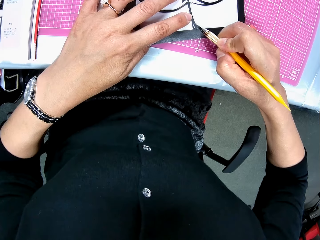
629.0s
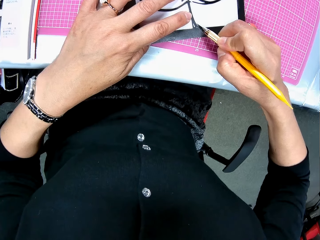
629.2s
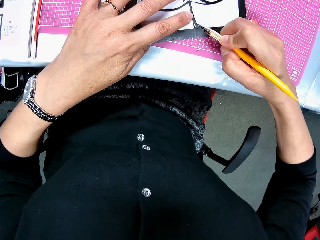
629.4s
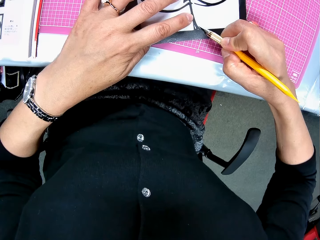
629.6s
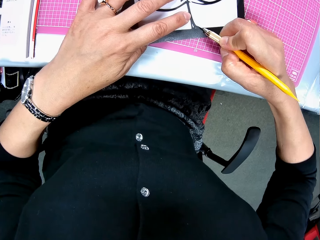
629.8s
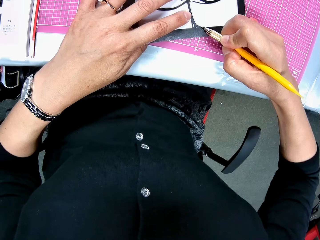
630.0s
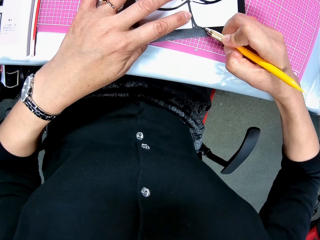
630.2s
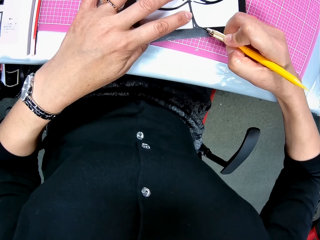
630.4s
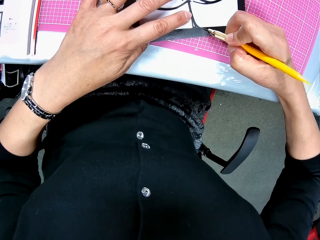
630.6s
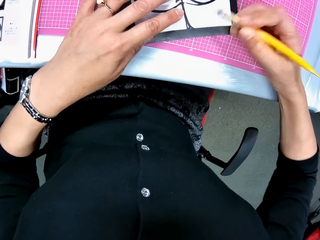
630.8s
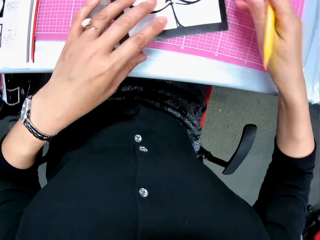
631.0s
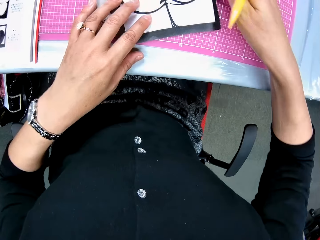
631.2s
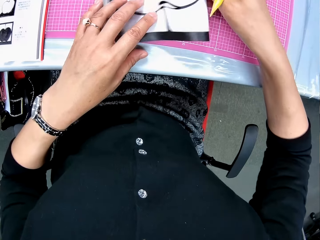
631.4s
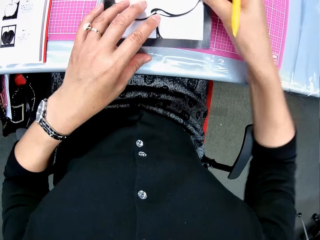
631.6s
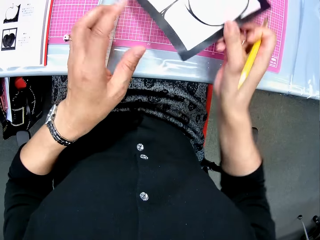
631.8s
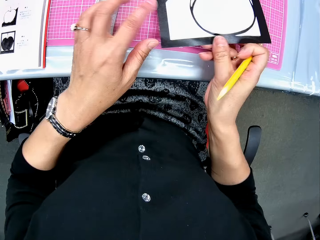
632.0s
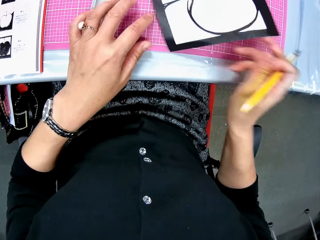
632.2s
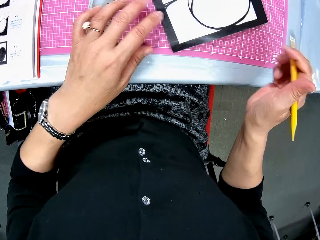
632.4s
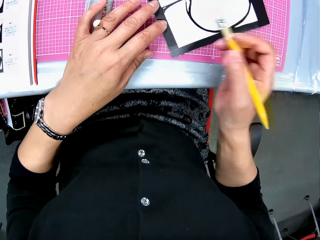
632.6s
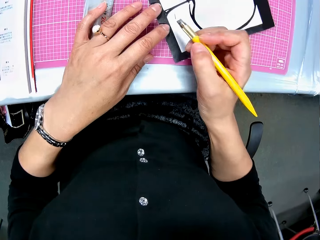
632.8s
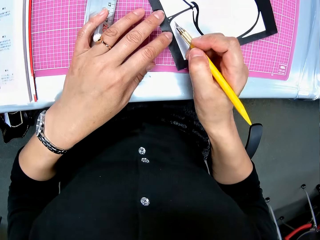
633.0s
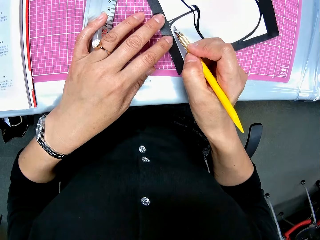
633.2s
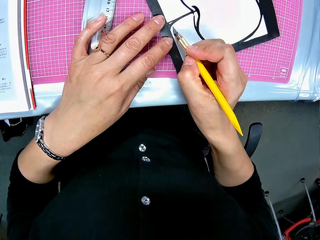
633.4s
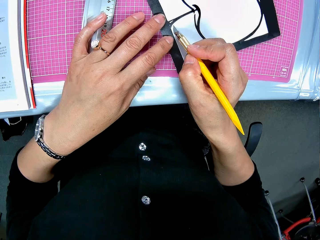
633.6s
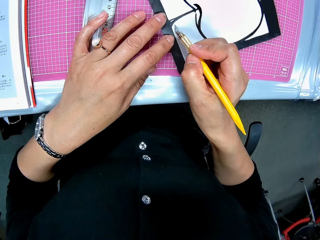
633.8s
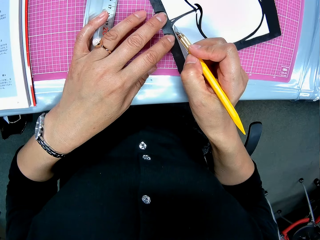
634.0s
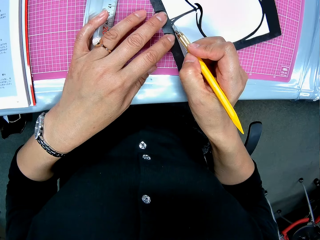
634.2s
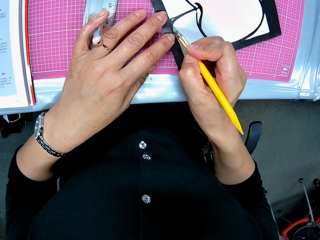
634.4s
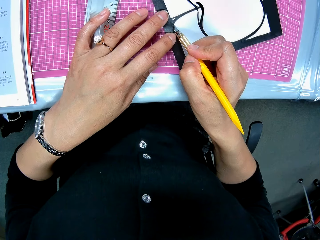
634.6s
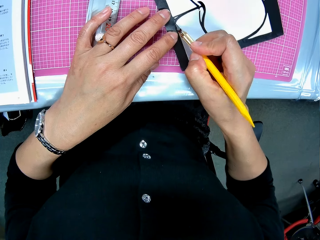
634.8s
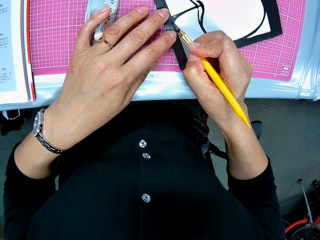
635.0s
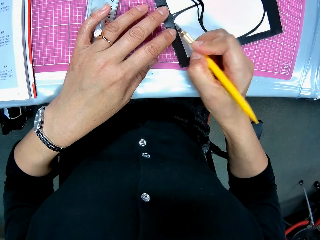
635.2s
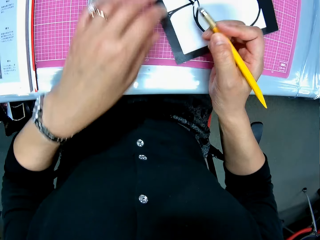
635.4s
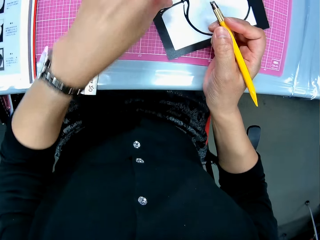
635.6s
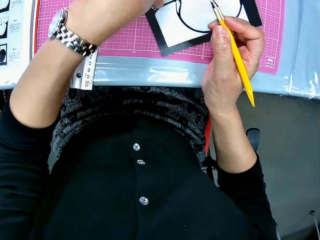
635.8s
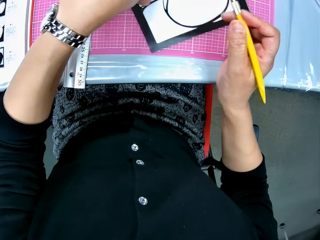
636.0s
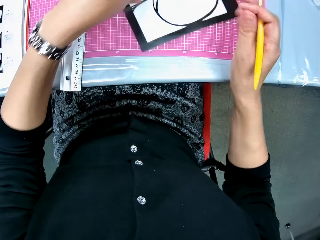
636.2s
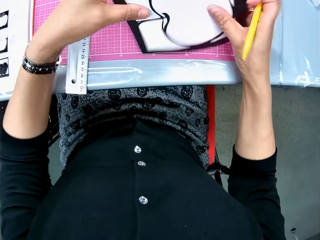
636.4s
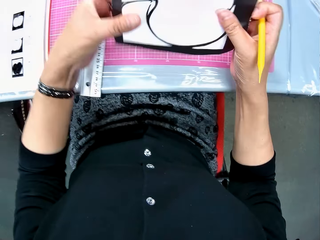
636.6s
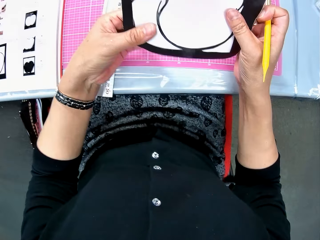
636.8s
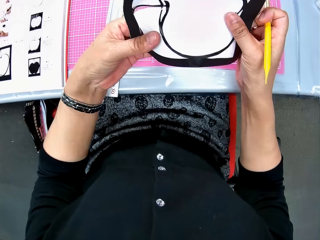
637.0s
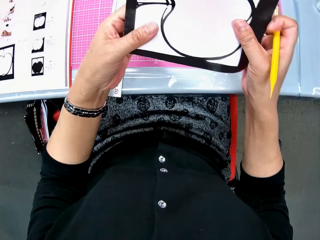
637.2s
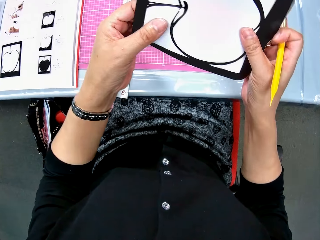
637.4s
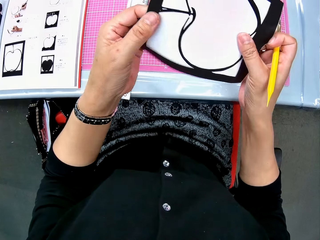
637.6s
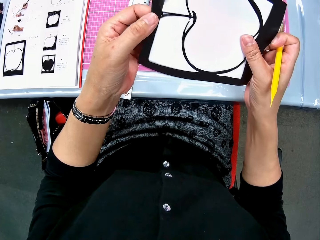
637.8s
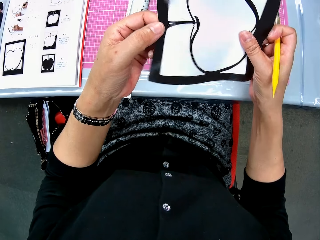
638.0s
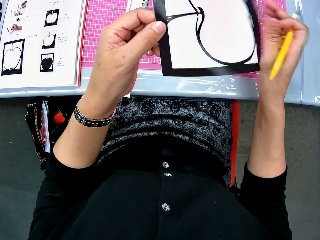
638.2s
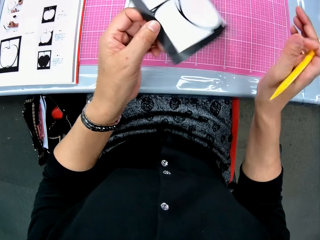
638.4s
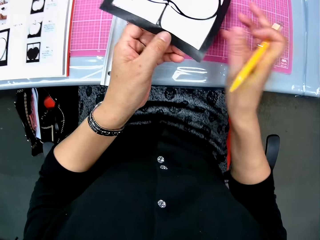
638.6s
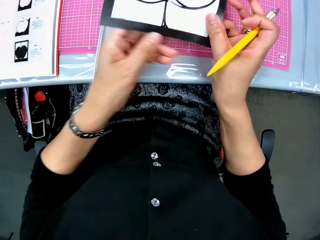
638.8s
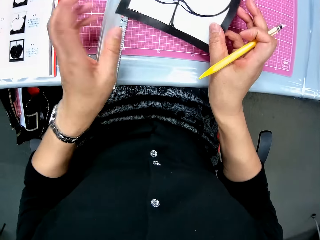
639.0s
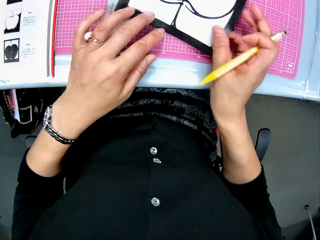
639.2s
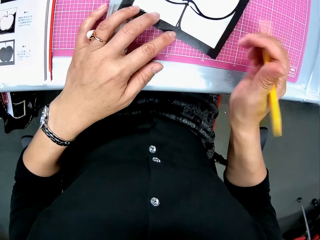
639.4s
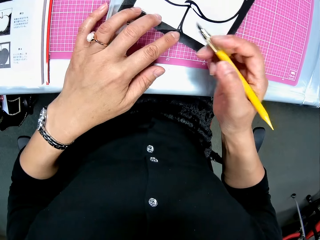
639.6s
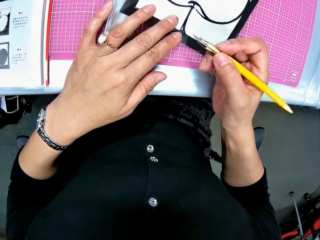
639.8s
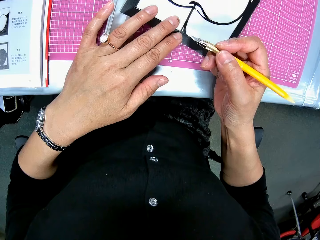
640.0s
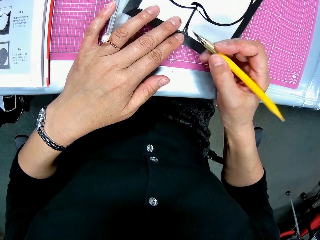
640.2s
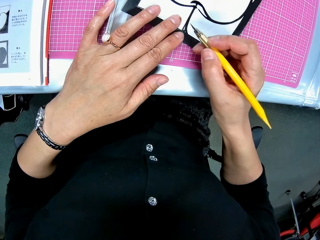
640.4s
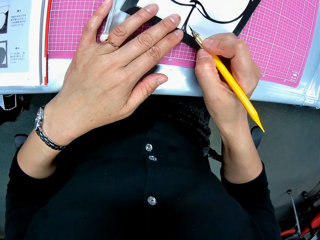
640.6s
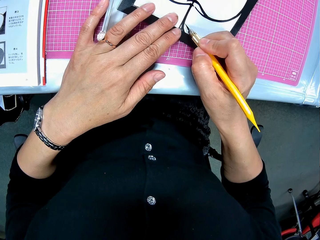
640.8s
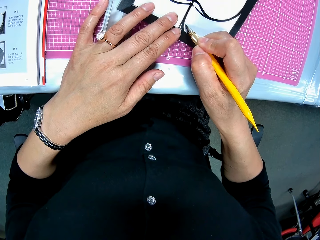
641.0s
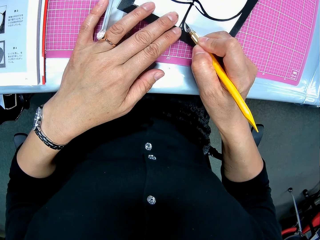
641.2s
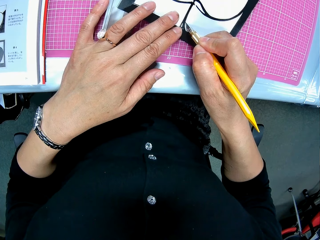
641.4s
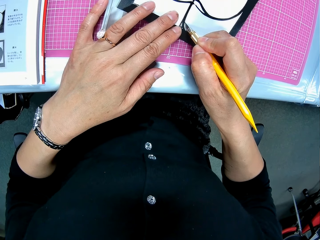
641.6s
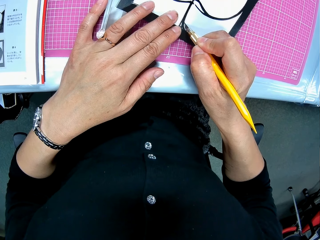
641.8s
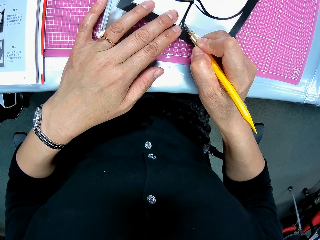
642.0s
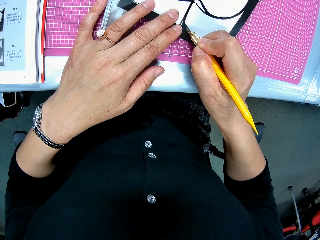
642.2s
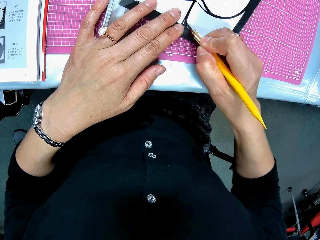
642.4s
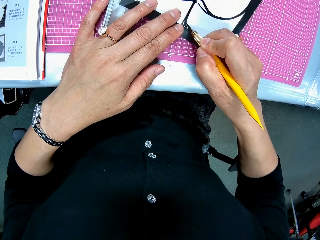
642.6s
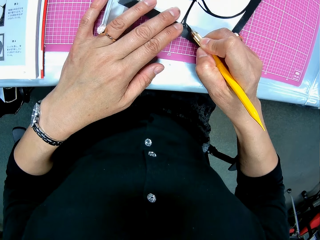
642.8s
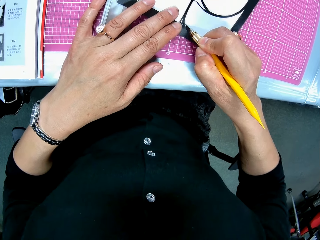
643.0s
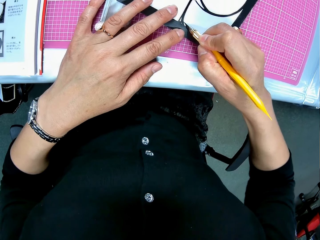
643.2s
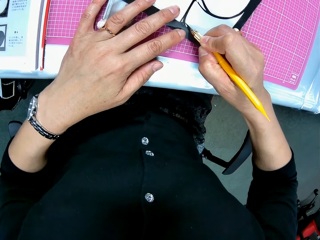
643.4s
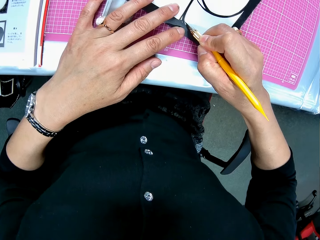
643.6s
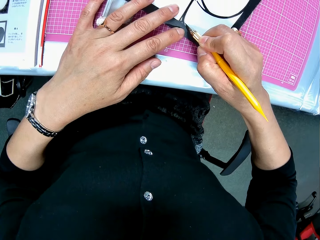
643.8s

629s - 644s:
The camera wearer turns the paper. She cuts the paper. She picks up the drawing sheet from the table. She looks at the paper. She opens a part of the drawing sheet with her hands. She drops the drawing sheet on the table. She cuts the drawing sheet on the table with the cutter.

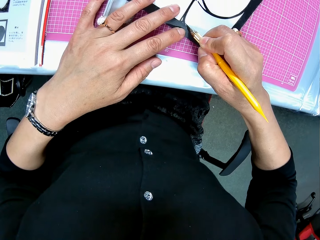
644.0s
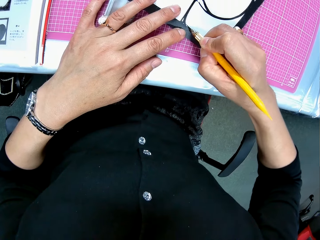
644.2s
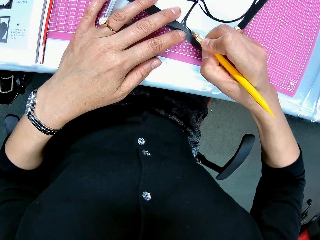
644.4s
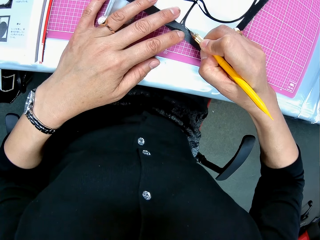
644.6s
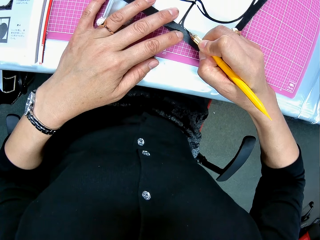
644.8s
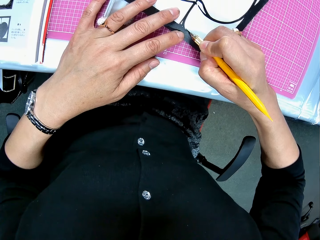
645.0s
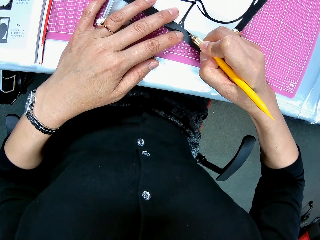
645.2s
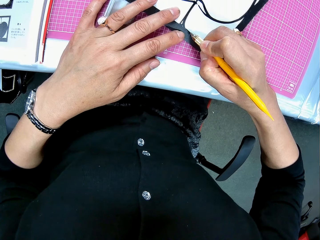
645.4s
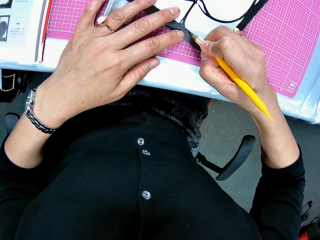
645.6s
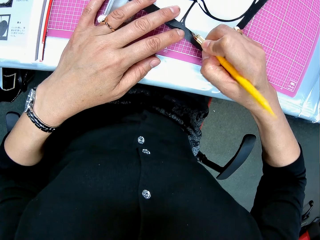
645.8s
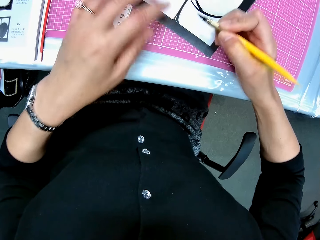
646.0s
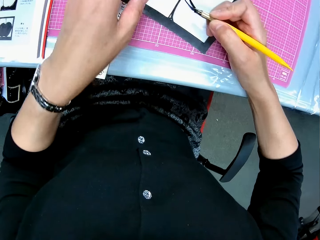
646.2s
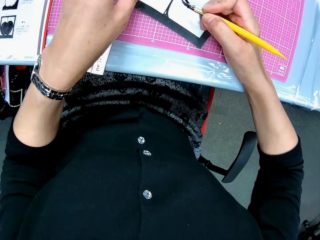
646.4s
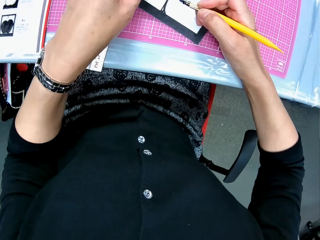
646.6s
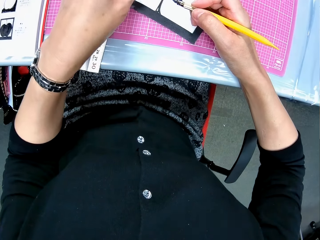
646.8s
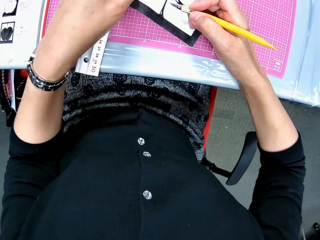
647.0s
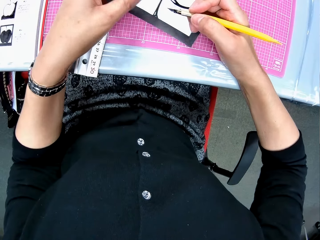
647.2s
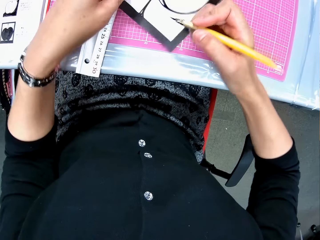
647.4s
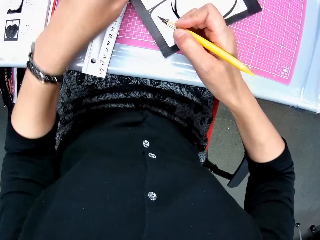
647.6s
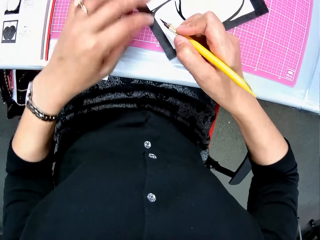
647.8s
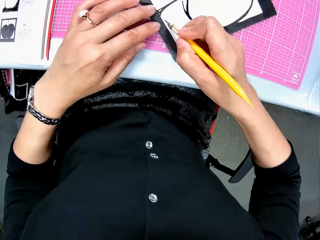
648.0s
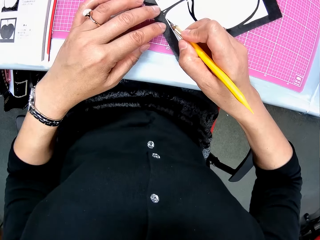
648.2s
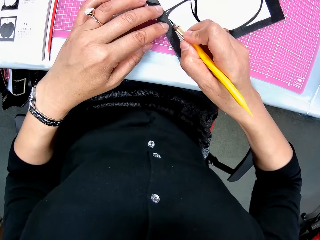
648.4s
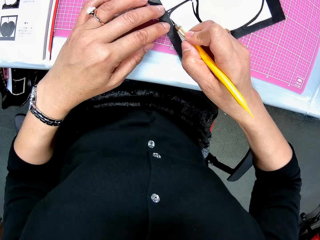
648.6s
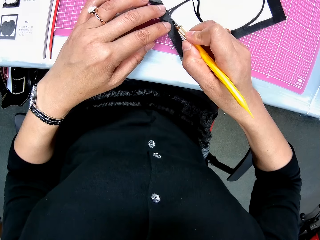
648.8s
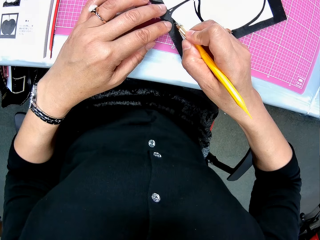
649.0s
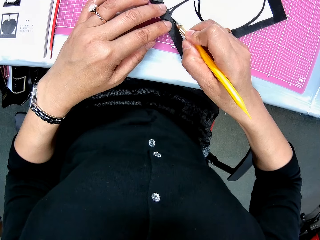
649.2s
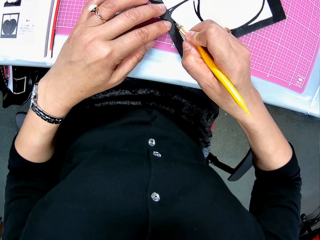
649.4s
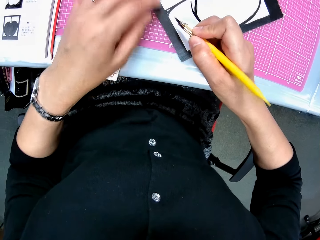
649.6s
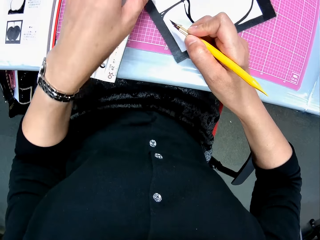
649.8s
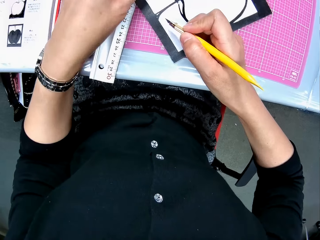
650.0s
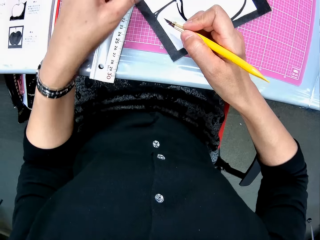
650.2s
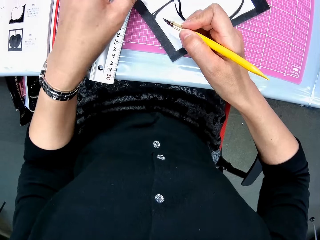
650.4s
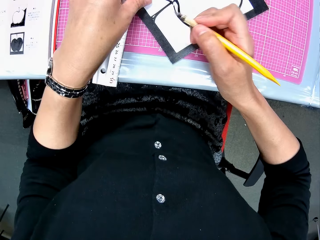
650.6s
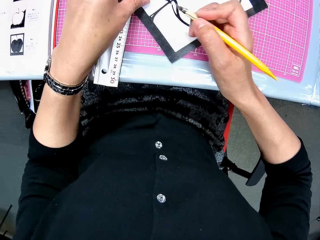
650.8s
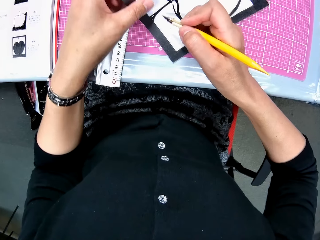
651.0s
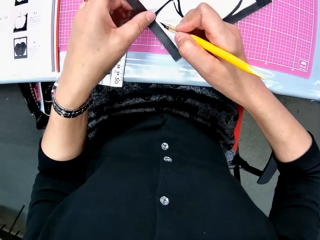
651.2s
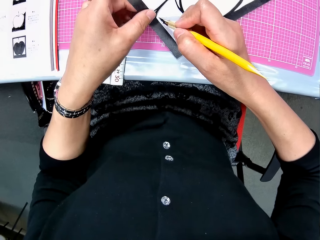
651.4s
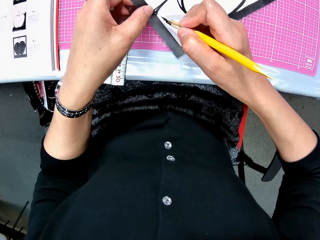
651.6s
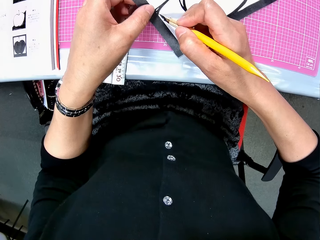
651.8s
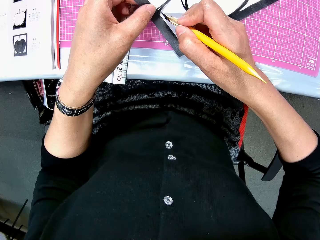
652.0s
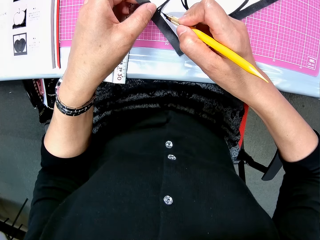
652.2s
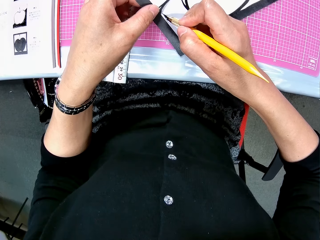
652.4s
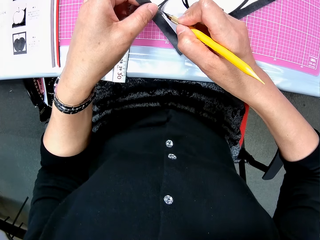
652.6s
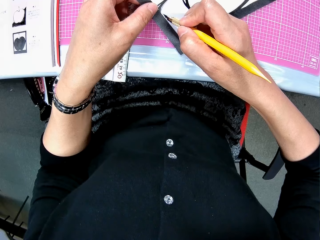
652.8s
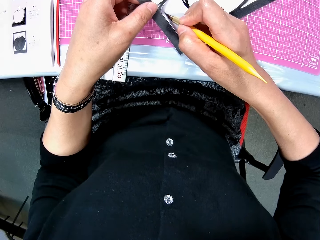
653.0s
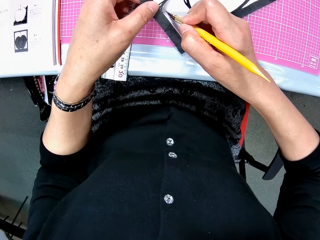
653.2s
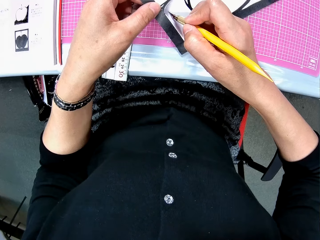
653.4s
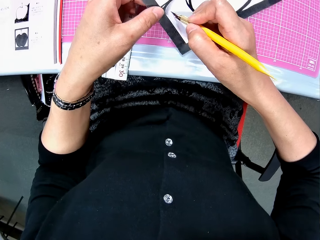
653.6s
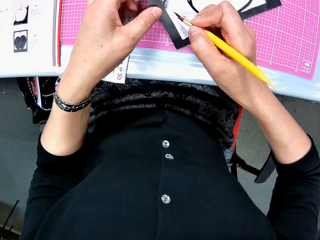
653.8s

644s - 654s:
The camera wearer turns the paper. They cut the paper.
